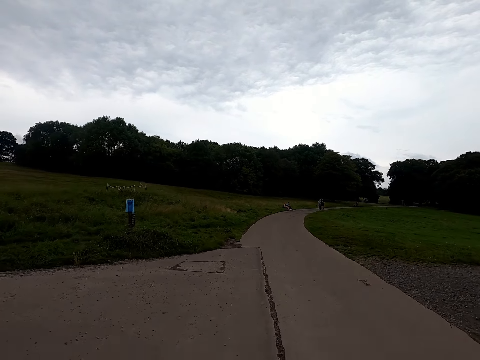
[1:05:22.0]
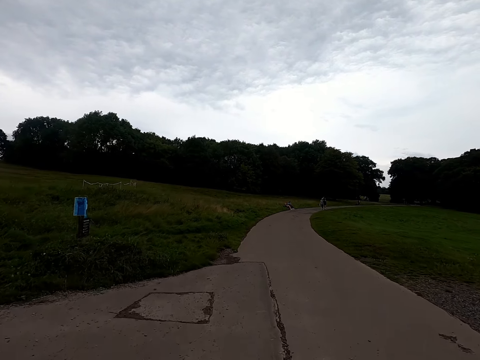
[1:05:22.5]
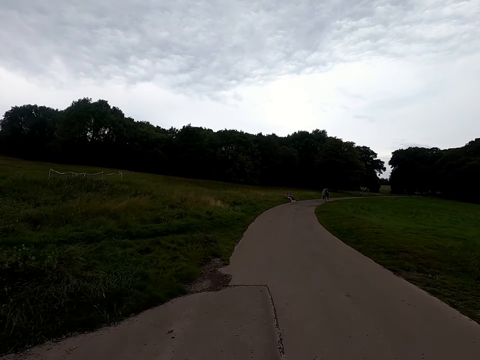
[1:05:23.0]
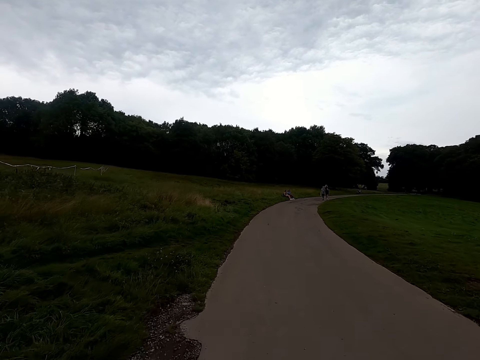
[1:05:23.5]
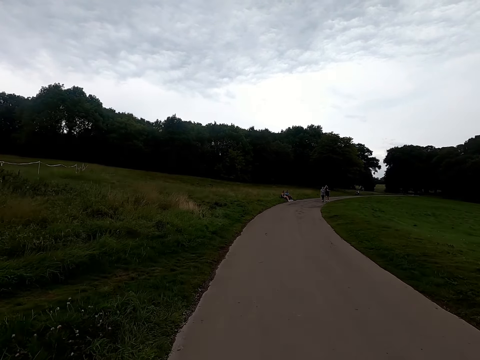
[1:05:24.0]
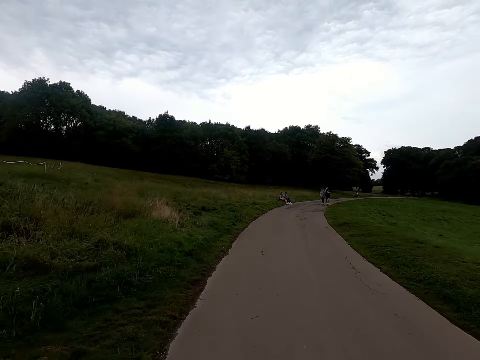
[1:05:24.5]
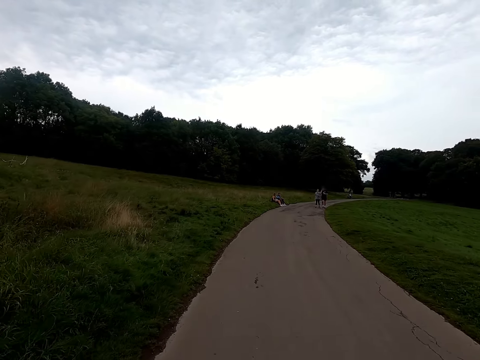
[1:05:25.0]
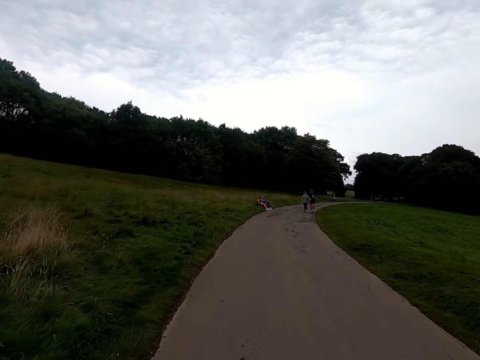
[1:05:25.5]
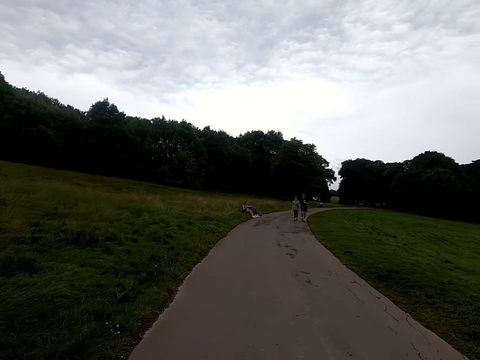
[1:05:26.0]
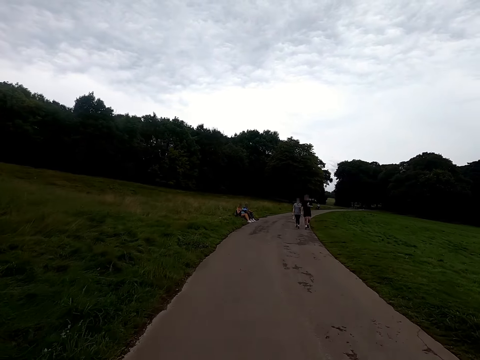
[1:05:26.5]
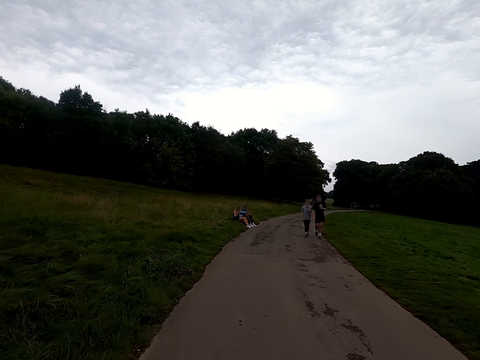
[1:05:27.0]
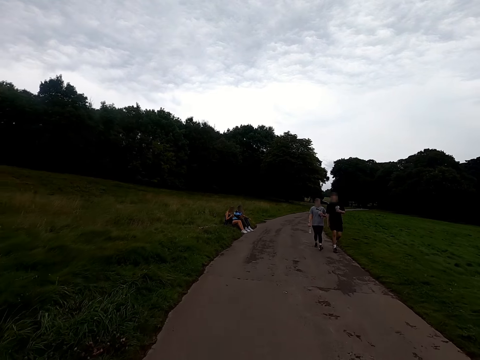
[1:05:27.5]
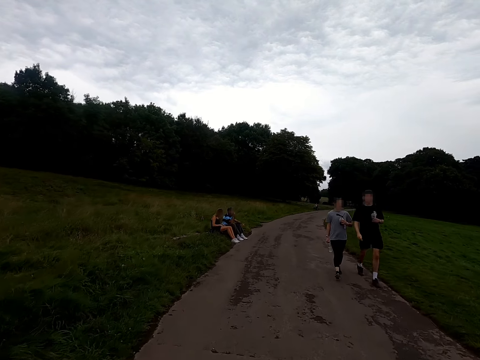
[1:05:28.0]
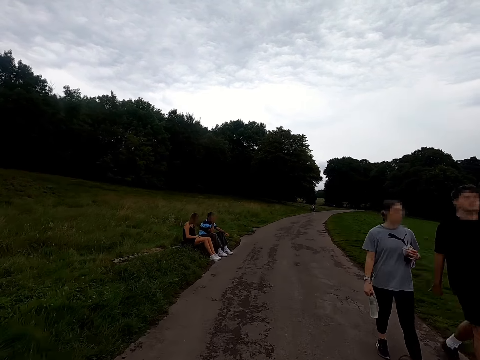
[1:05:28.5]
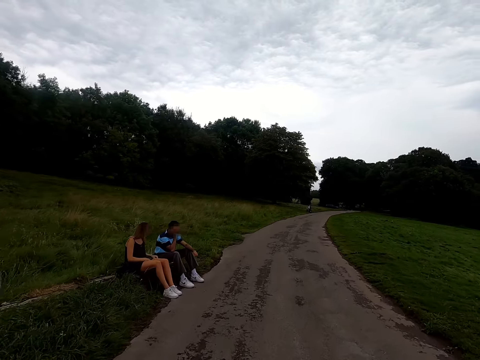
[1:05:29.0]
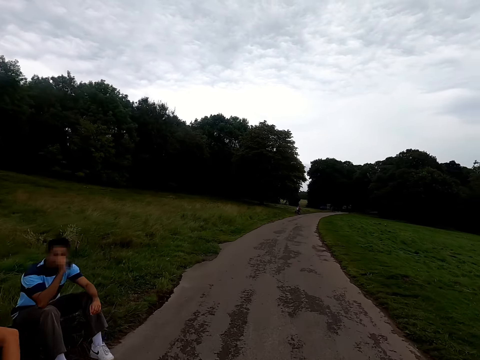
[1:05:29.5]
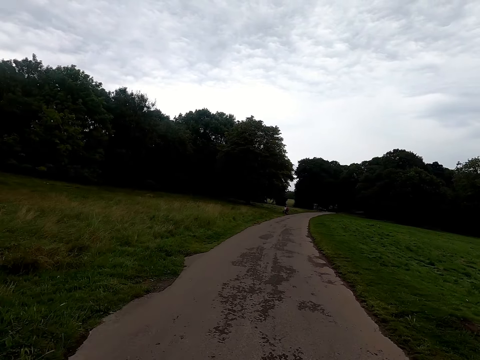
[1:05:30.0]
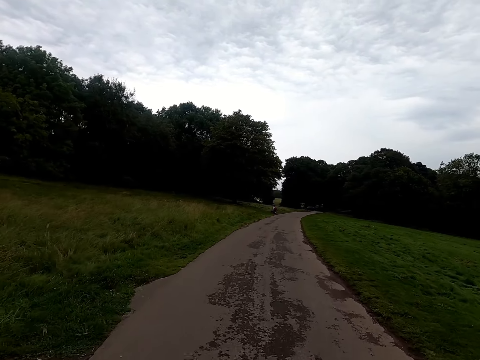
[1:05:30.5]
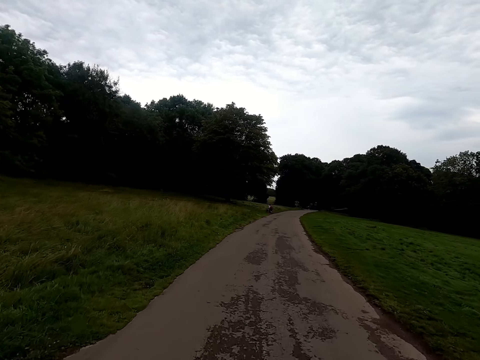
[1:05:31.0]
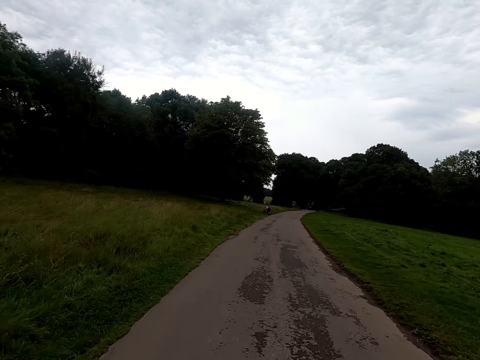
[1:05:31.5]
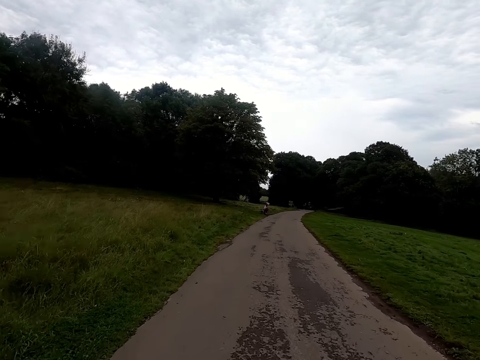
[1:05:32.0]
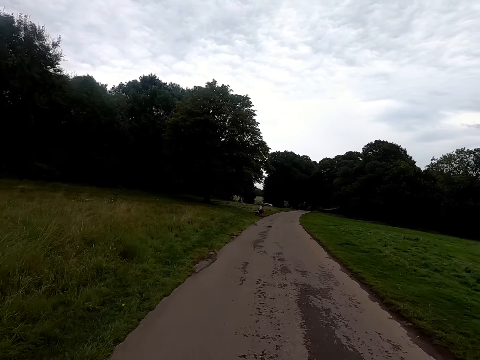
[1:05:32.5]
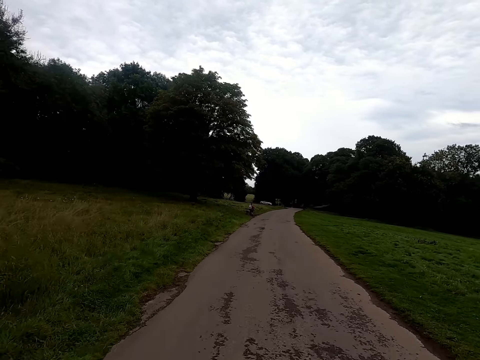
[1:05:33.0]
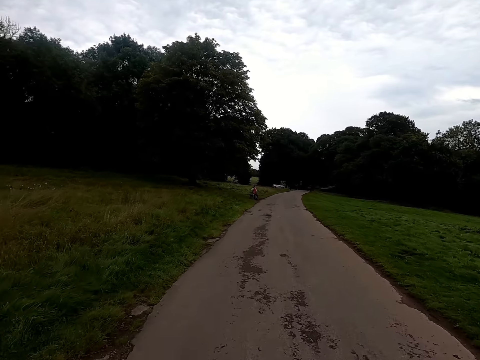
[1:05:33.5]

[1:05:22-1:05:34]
The camera wearer rides past a woman and a man. They ride past another woman and another man.

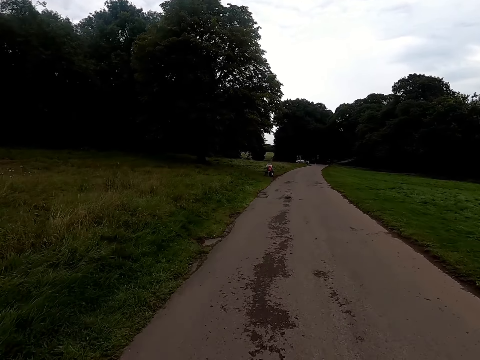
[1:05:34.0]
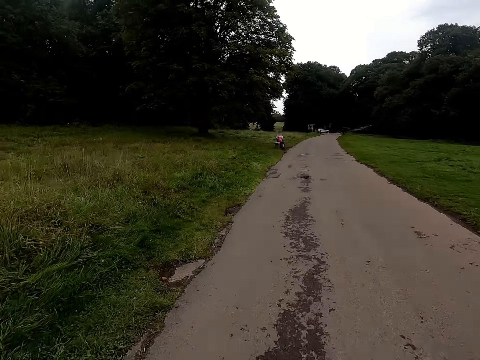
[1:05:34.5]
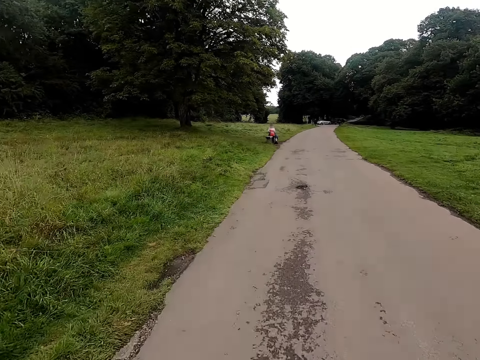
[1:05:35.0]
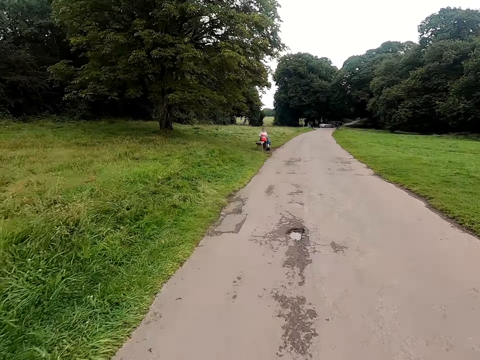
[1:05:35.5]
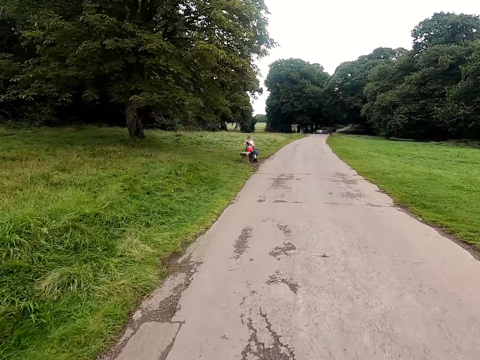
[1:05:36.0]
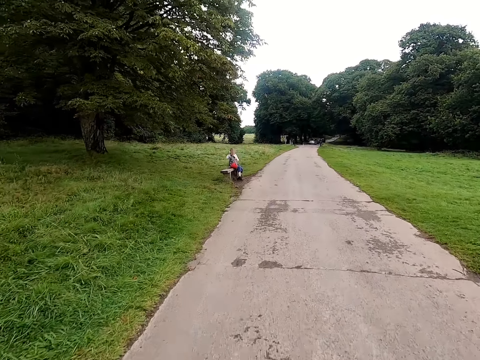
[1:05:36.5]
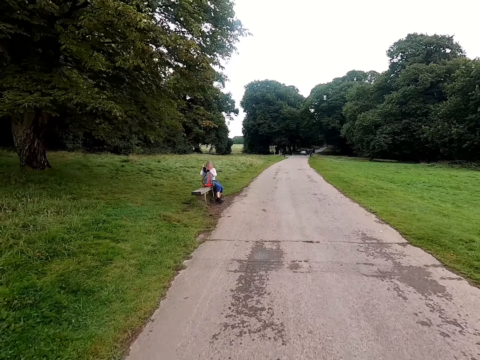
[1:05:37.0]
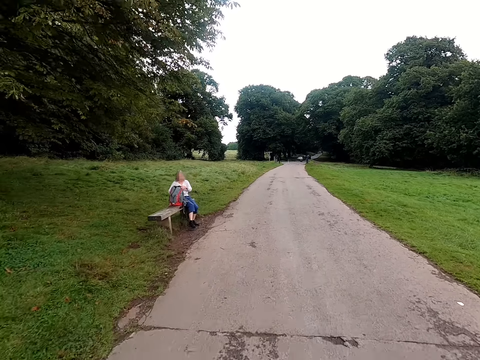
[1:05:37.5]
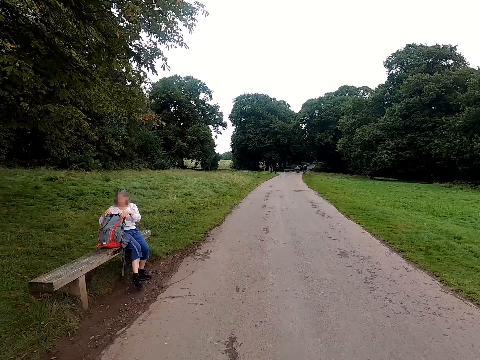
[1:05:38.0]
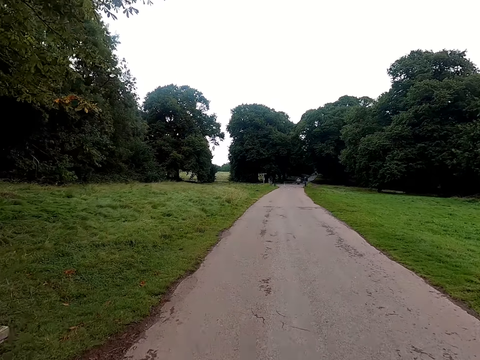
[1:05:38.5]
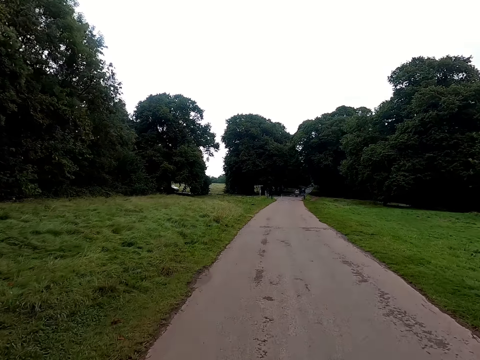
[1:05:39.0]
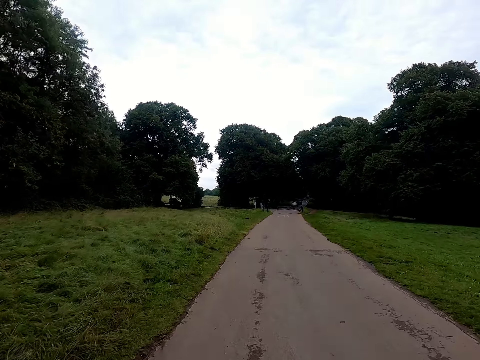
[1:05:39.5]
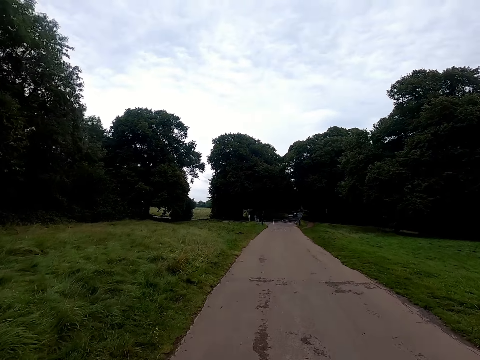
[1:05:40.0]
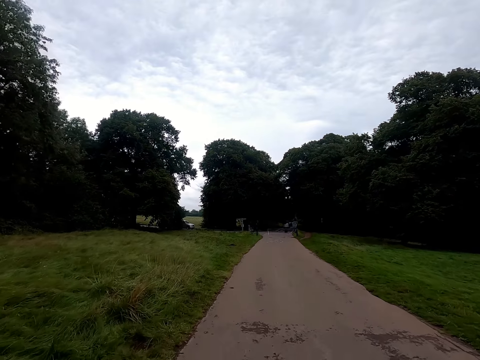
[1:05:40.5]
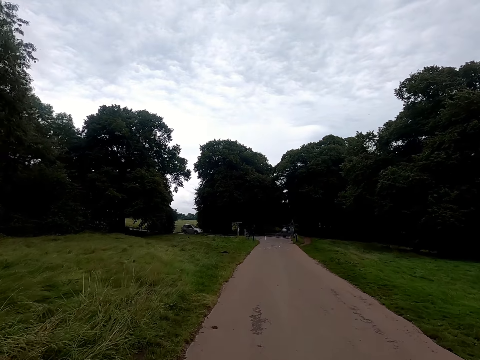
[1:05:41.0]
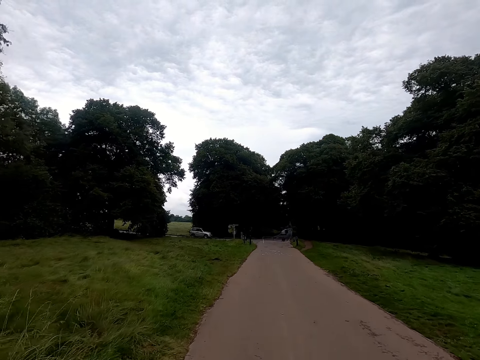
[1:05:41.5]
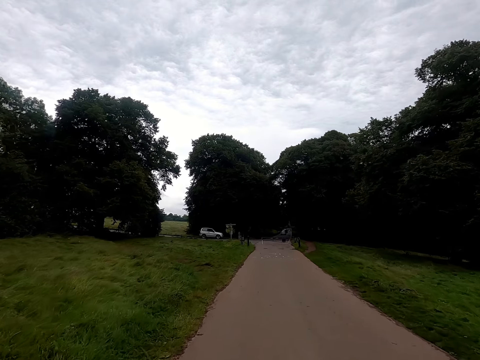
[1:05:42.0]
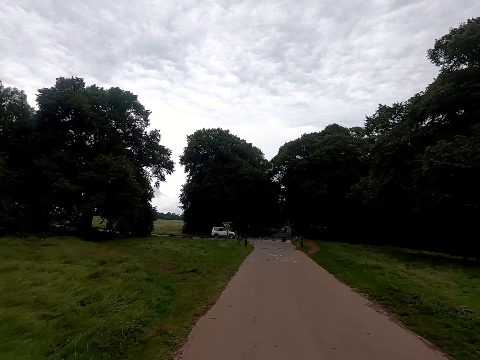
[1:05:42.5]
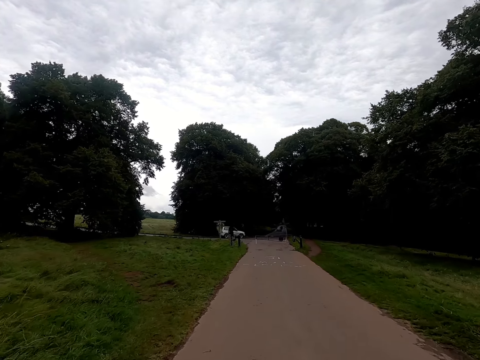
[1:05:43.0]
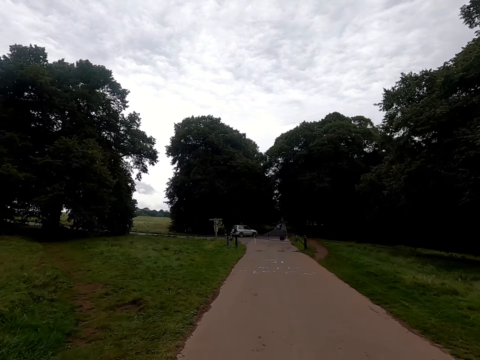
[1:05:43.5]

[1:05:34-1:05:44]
A woman holds a bag with her left hand. The woman places the bag on a bench with her left hand. The woman holds the bag with both hands. The camera wearer rides past the woman.

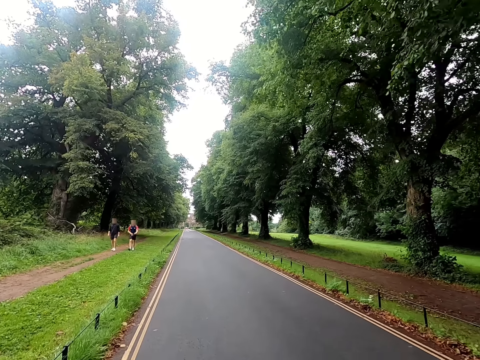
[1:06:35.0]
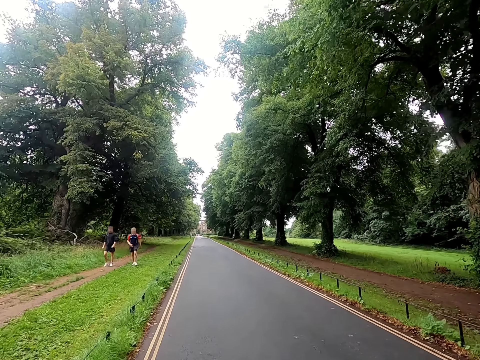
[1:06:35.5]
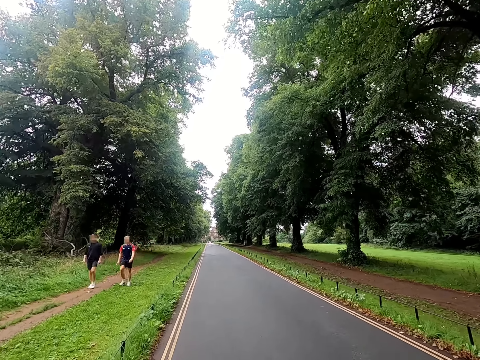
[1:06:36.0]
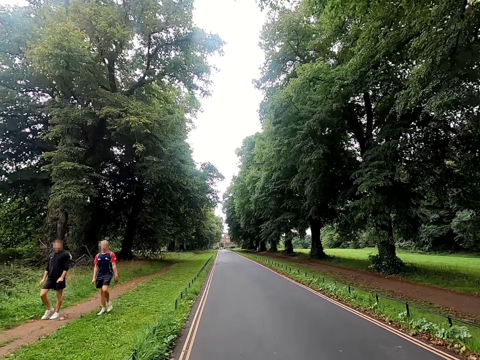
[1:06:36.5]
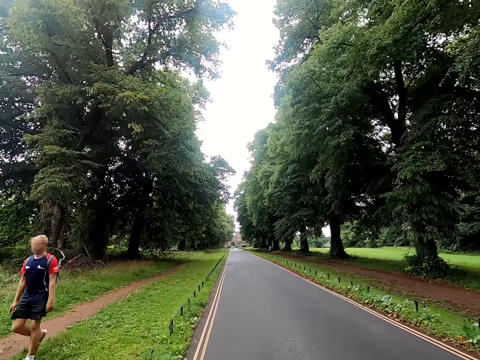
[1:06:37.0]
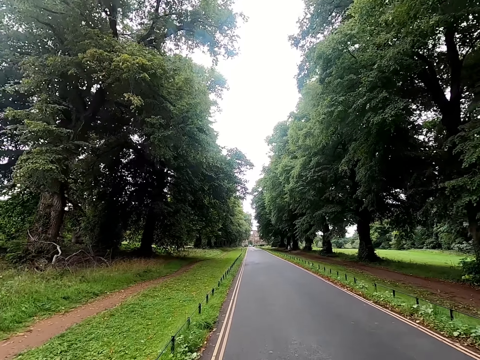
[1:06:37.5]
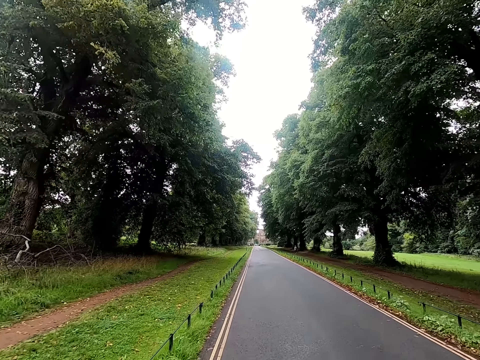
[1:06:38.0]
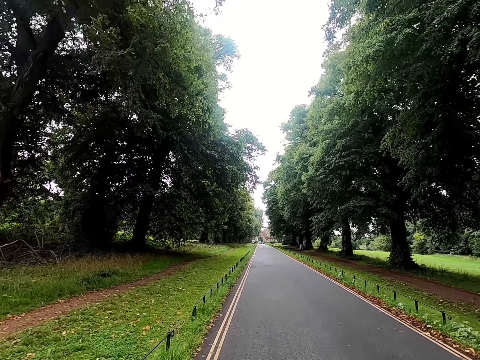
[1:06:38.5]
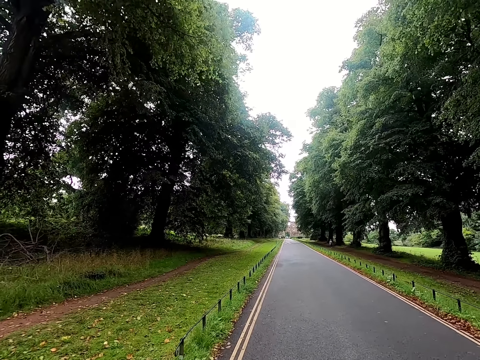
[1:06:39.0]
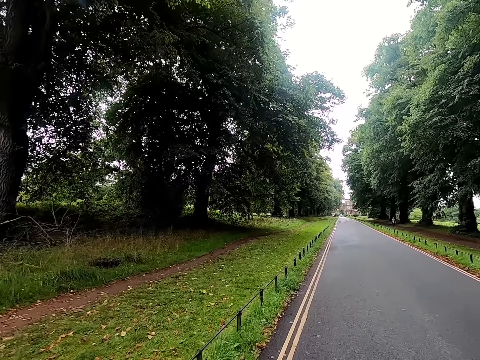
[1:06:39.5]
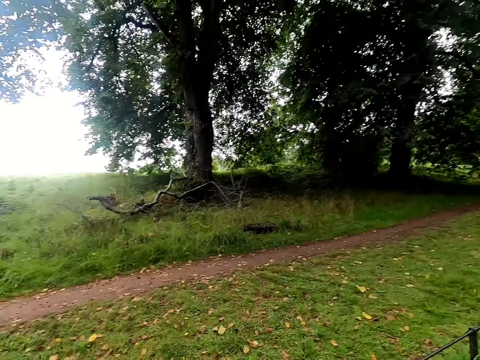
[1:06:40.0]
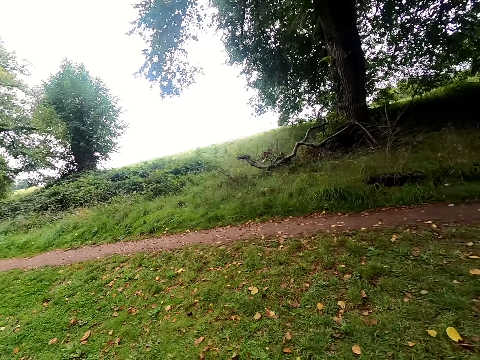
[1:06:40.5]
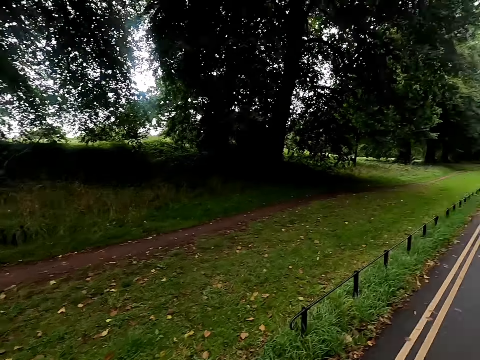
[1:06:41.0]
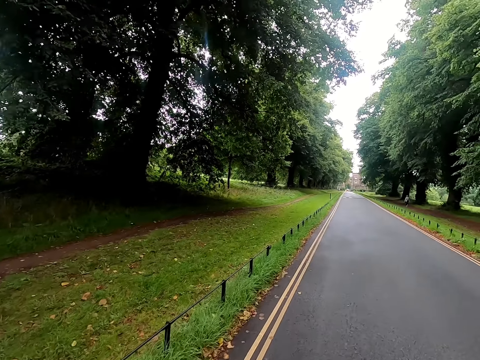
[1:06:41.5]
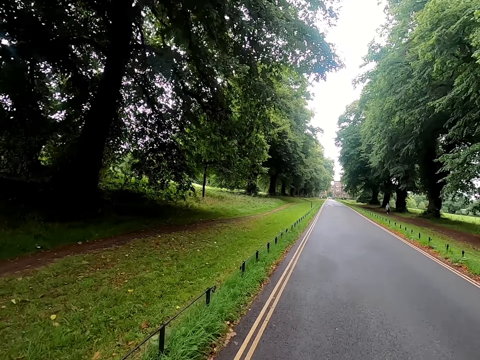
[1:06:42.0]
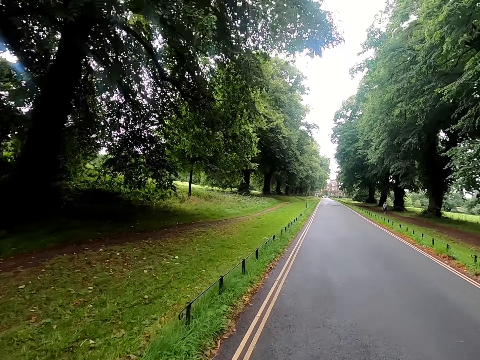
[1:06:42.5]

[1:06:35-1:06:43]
The camera wearer rides past a man and another man.
